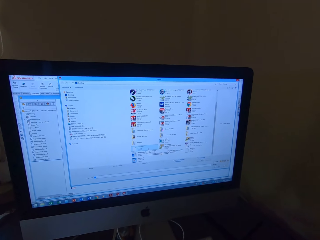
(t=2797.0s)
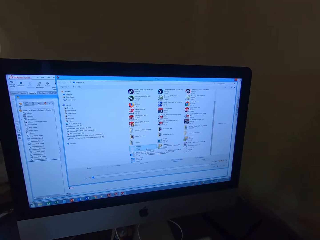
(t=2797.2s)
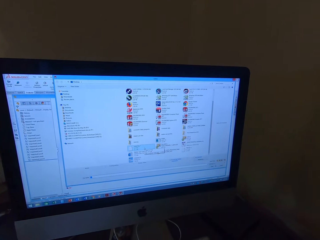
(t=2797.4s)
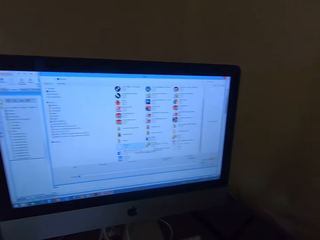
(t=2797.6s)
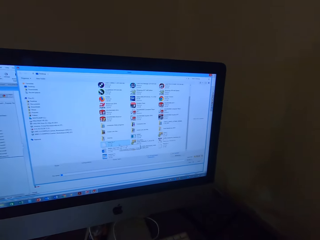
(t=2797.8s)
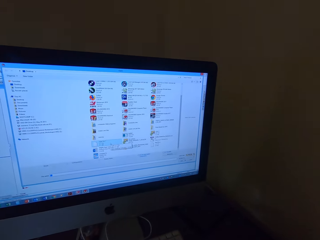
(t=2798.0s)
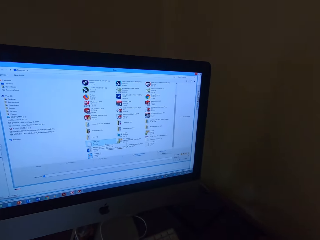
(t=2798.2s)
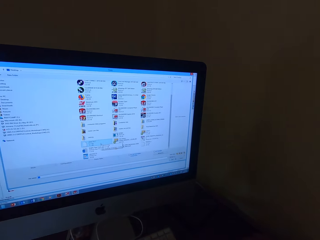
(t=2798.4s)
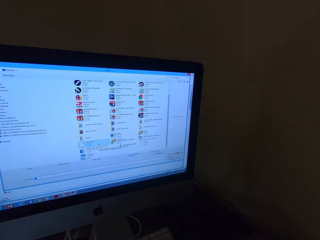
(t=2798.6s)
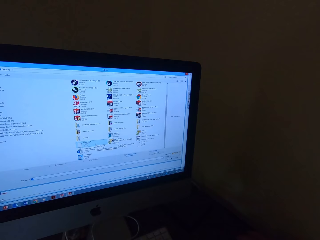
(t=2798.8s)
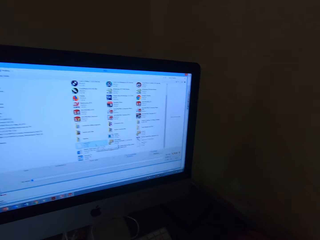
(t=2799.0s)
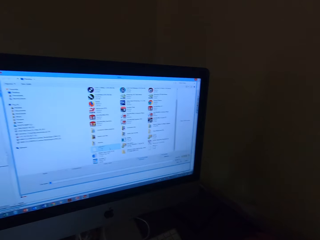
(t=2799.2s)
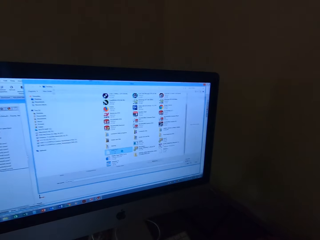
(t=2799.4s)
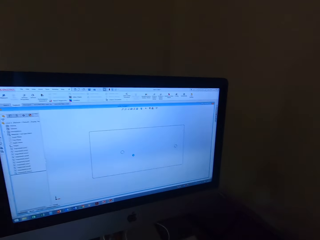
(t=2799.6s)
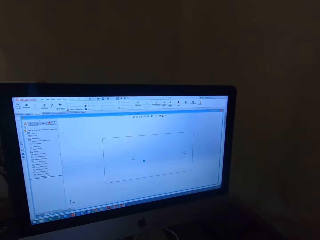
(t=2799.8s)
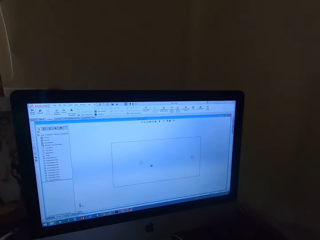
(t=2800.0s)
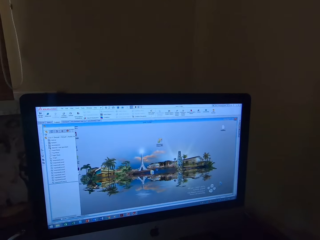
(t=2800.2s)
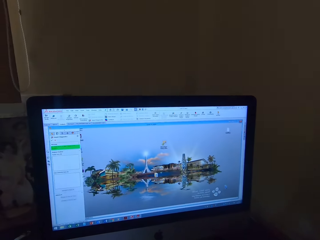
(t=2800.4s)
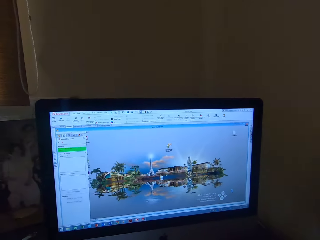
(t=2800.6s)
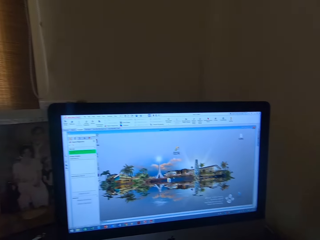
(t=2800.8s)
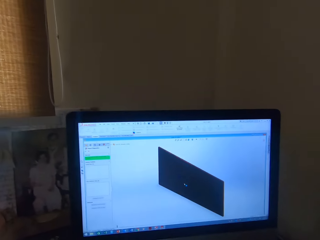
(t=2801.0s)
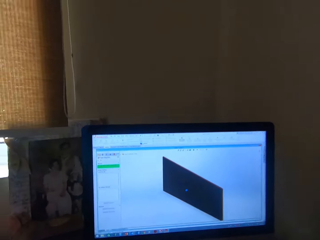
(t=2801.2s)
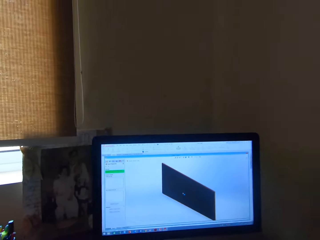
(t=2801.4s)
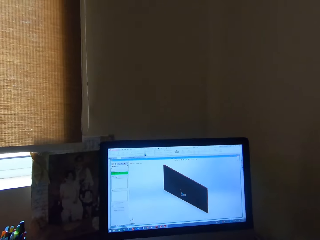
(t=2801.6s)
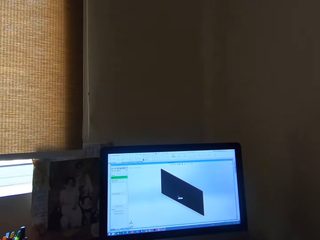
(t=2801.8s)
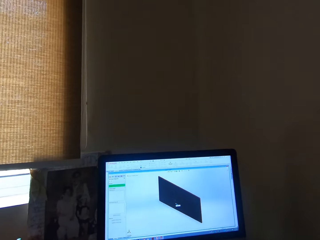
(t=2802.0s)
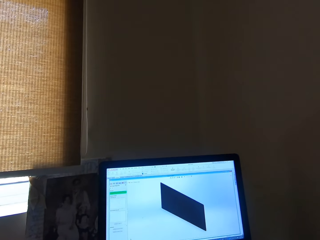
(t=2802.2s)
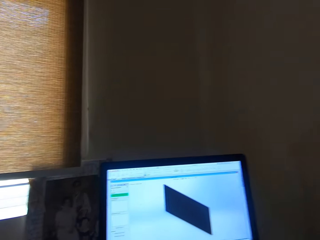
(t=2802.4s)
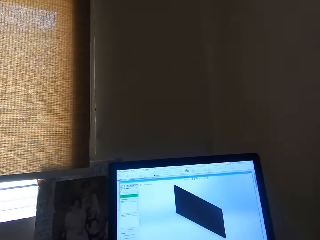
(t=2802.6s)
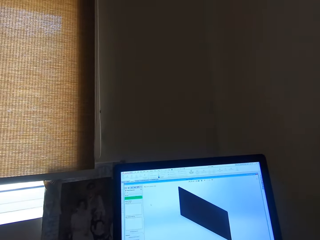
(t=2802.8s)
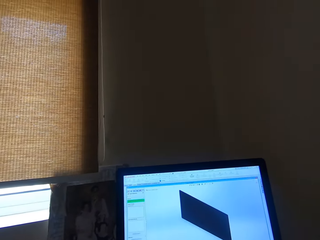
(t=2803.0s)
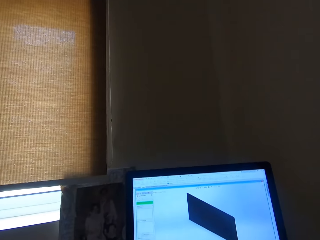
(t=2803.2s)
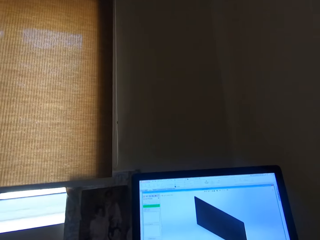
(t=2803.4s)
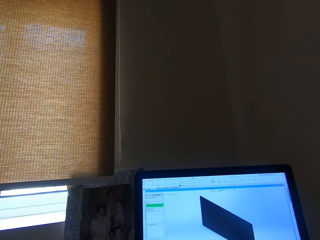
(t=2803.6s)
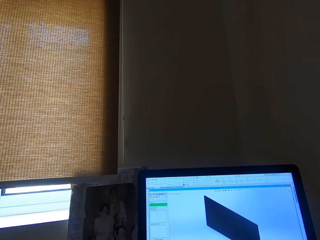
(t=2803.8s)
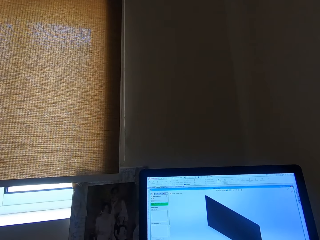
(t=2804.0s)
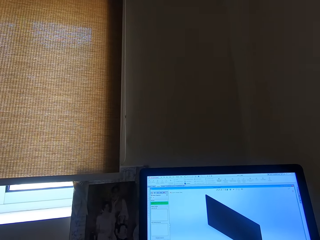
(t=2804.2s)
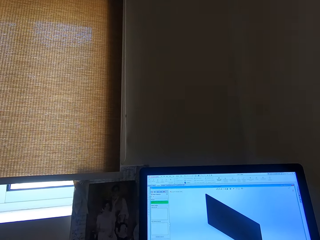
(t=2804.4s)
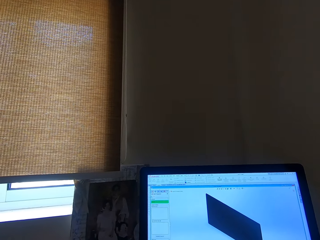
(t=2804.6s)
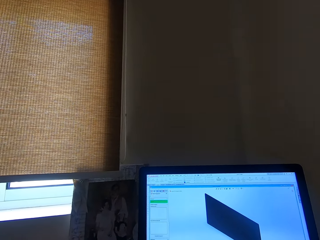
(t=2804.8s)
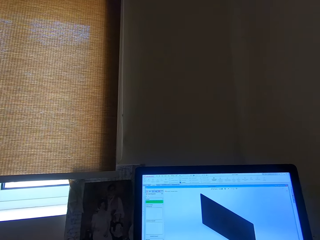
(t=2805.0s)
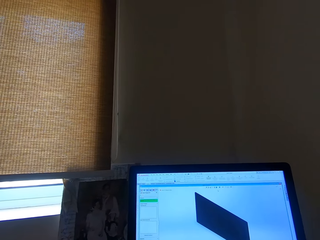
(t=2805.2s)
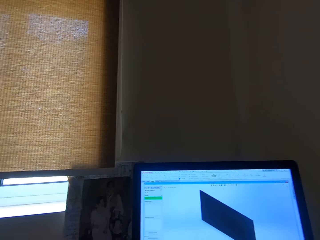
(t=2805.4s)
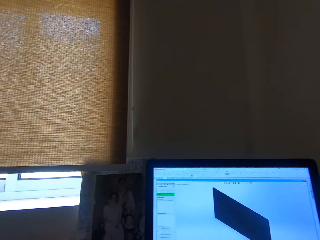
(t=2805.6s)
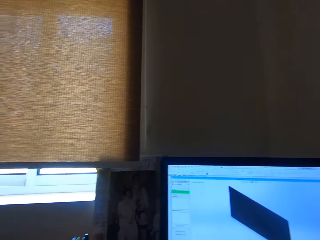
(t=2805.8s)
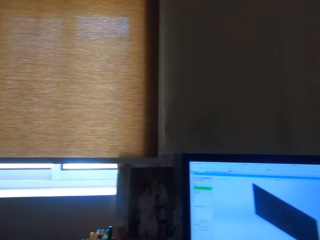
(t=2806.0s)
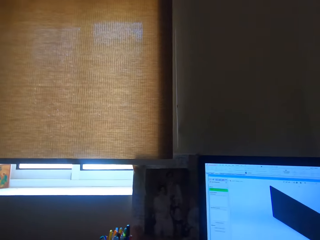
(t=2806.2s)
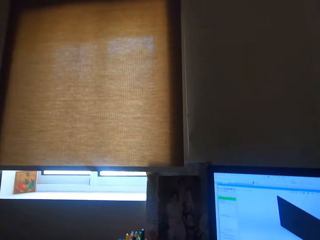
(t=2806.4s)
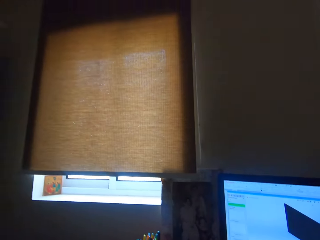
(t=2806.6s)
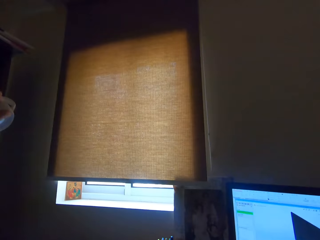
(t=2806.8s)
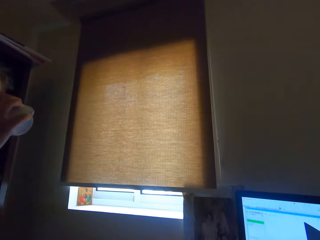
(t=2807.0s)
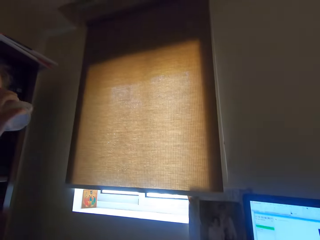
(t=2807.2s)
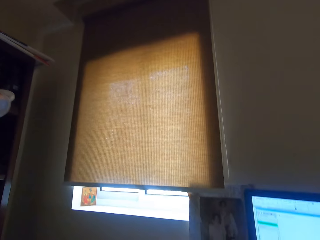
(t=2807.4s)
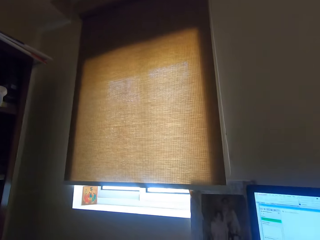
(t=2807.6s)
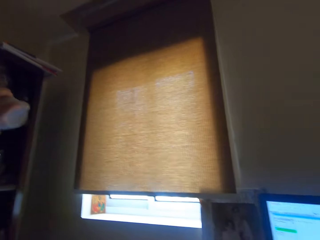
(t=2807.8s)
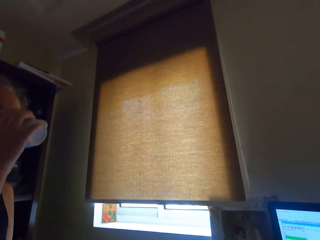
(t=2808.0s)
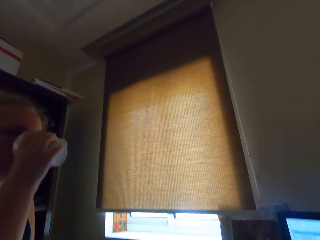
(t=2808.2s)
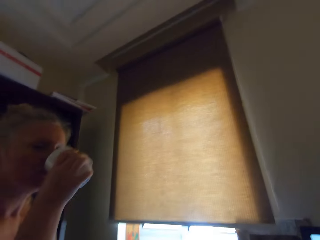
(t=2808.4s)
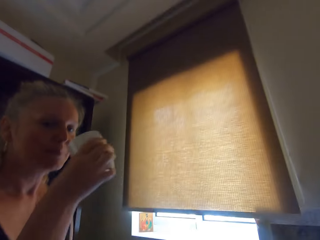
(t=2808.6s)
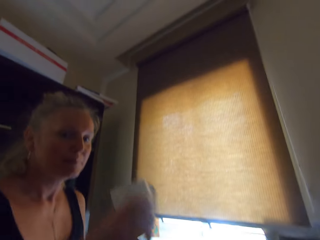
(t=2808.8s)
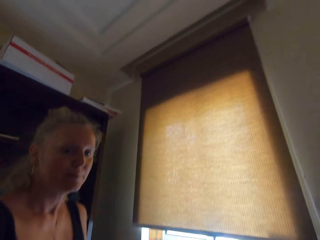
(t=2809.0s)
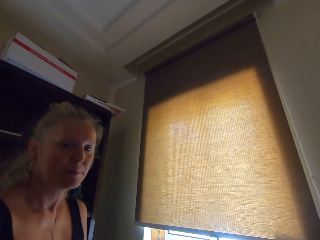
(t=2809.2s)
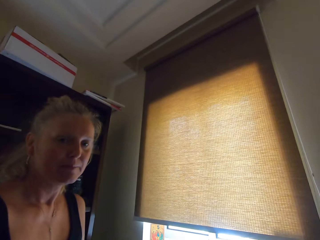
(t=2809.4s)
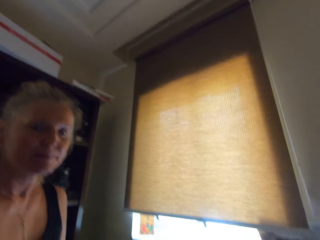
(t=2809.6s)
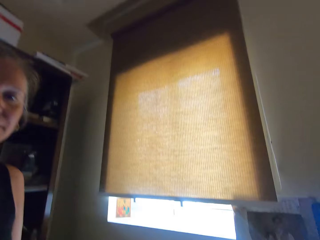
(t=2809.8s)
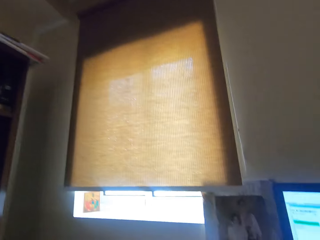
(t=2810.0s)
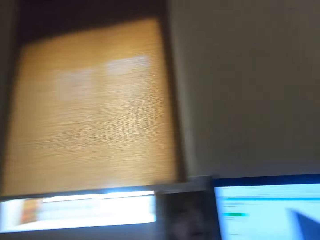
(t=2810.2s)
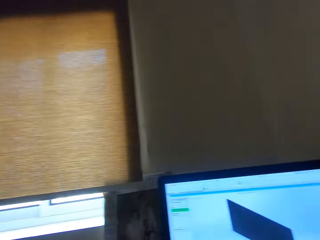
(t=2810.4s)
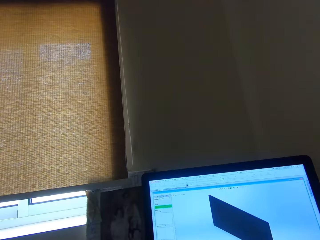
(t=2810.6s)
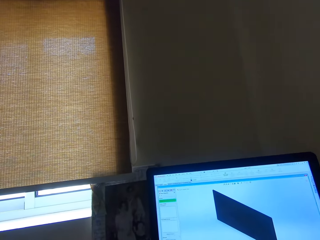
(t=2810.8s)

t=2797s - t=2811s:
A woman speaks to the camera wearer. The woman drinks from a cup. The camera wearer converses with the woman.

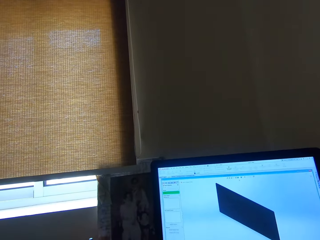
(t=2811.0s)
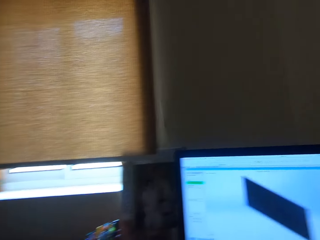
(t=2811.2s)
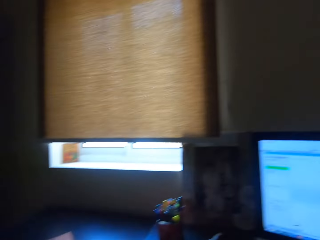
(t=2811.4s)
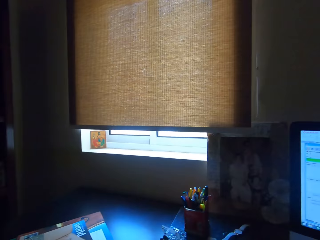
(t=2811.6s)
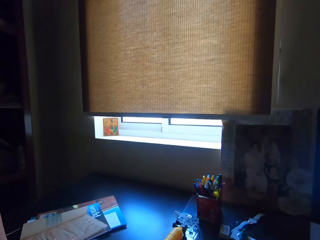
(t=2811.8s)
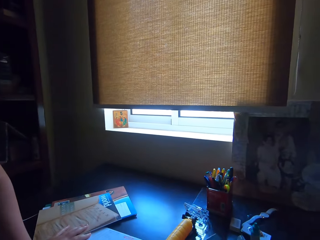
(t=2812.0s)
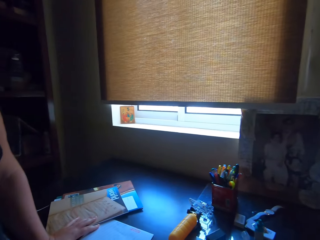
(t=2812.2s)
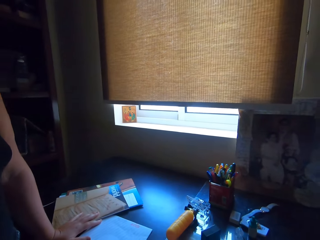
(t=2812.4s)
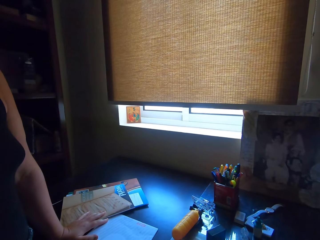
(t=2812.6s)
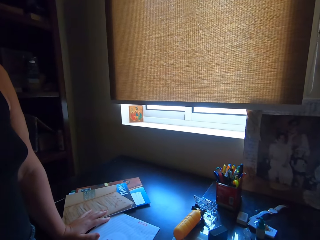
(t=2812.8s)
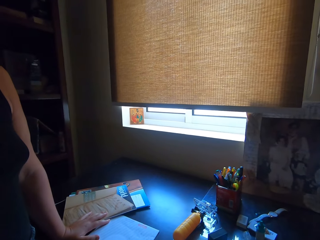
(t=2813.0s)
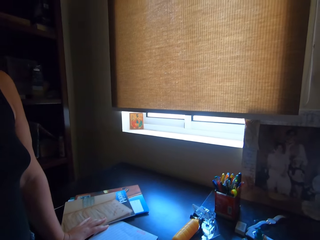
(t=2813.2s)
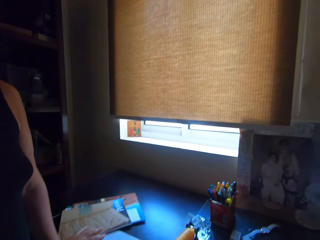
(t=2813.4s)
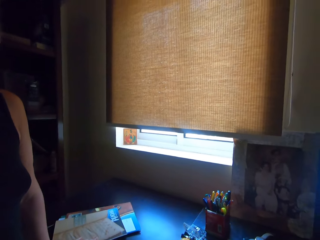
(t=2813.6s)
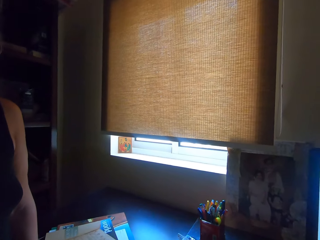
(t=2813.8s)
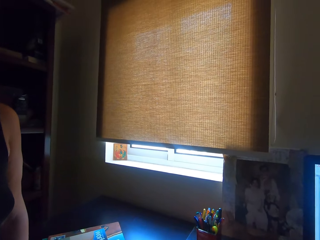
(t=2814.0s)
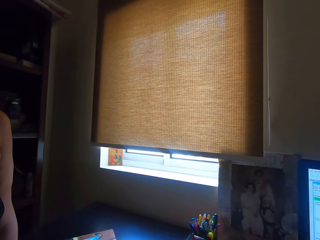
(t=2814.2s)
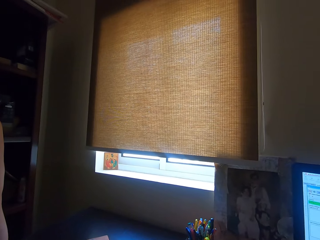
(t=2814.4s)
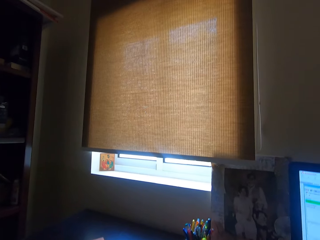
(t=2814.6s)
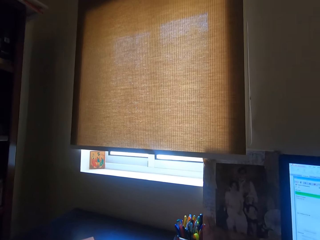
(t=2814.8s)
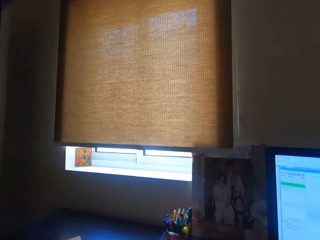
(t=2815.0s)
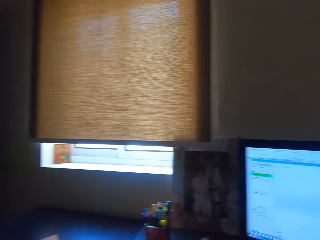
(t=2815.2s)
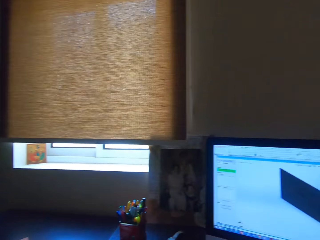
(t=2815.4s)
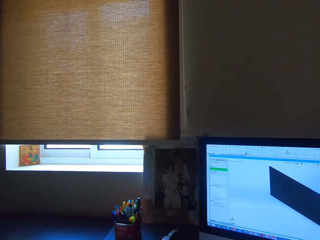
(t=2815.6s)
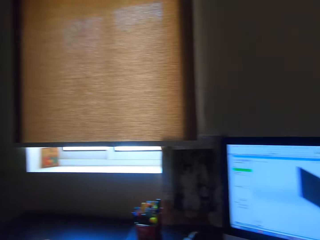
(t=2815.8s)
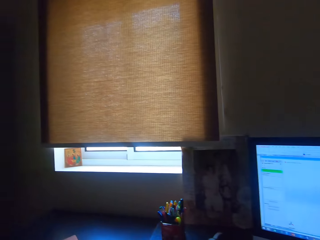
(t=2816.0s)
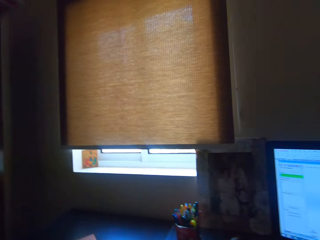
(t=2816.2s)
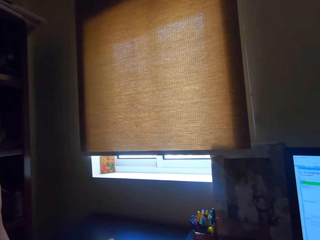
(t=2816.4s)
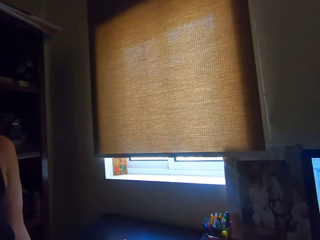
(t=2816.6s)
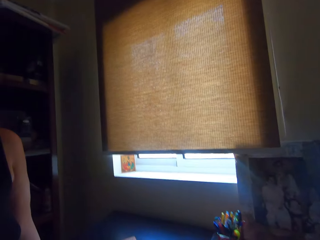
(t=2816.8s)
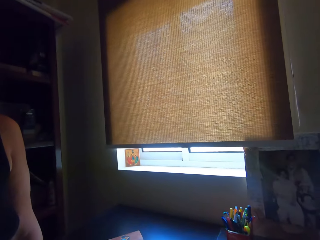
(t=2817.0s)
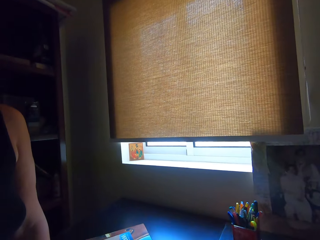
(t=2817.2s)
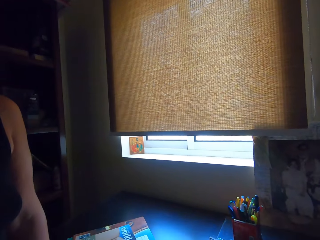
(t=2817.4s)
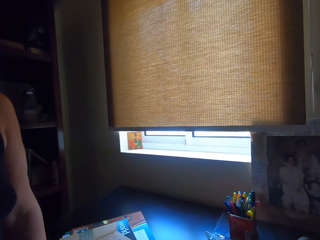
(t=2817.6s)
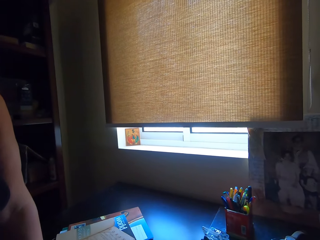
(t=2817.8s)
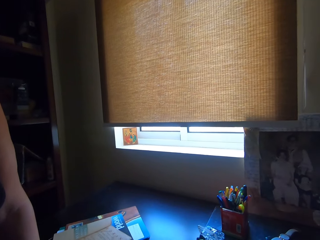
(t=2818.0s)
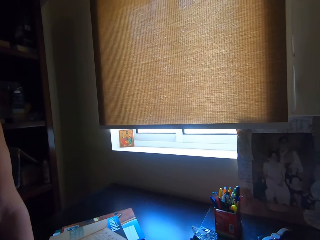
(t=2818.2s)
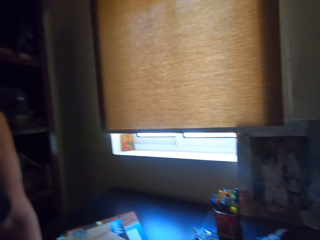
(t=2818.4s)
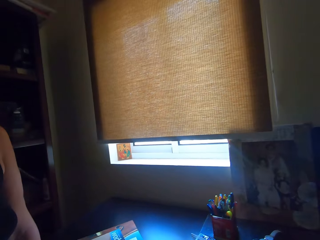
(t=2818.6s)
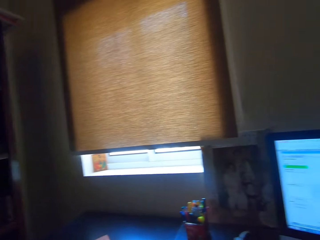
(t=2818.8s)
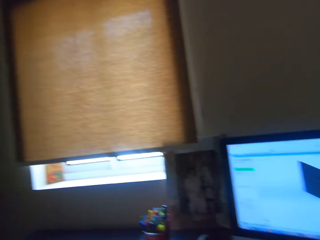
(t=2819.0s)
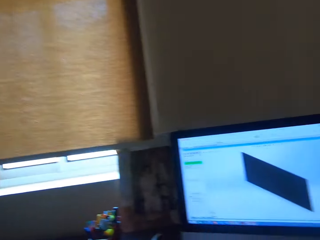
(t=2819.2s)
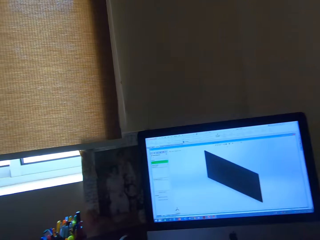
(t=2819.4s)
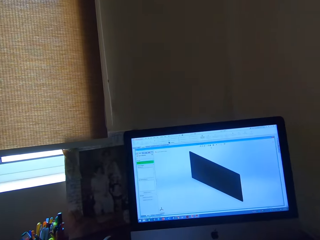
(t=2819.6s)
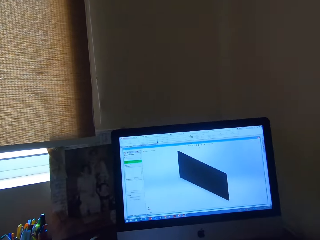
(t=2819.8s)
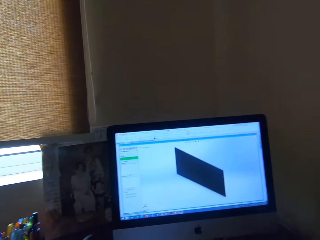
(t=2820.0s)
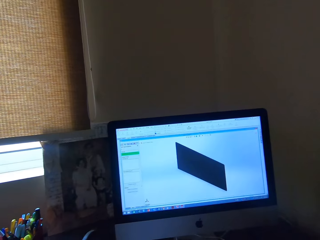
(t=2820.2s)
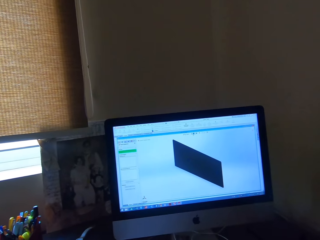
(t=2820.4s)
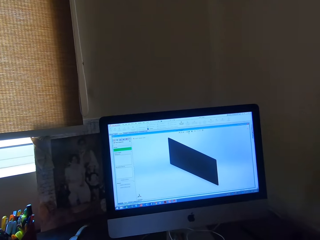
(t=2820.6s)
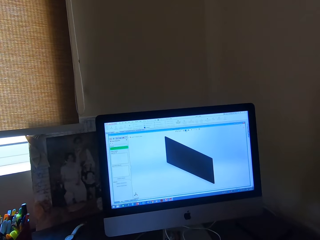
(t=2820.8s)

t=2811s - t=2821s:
The camera wearer looks around the worktable.
